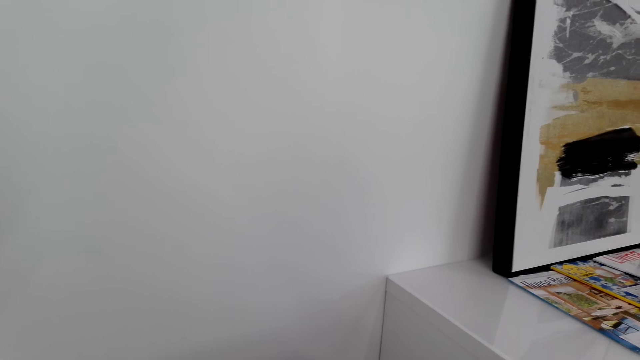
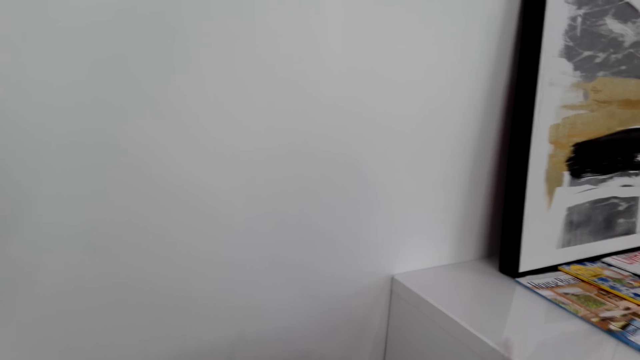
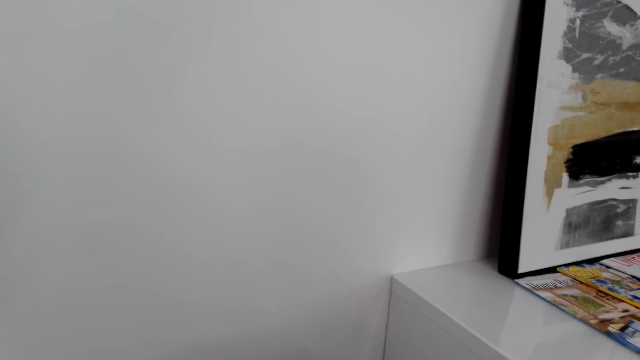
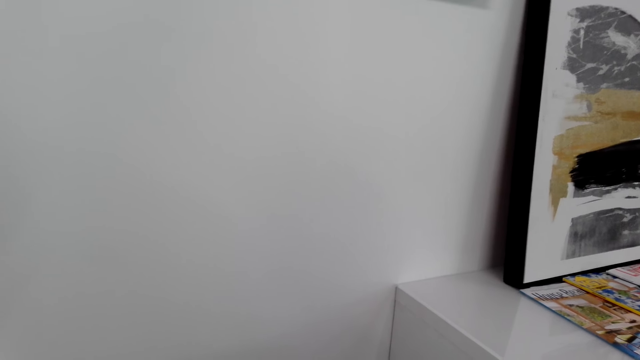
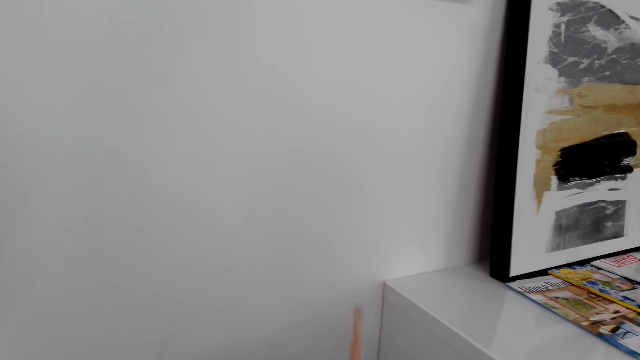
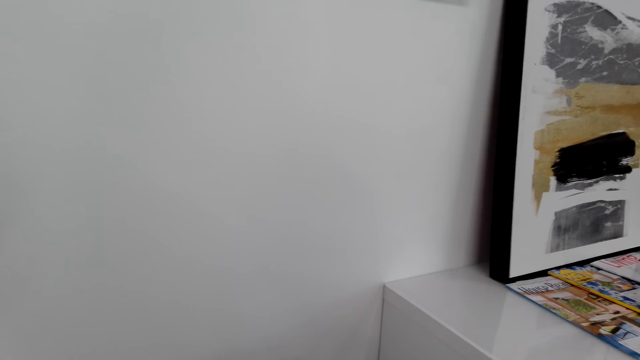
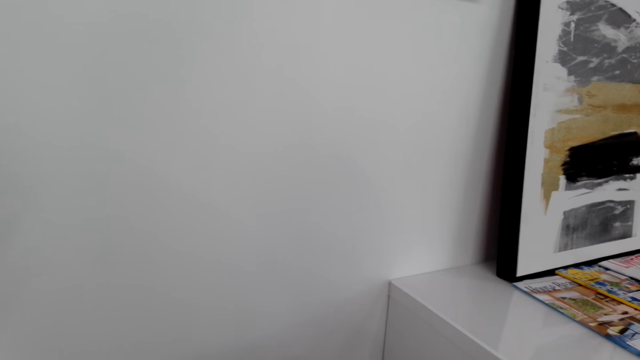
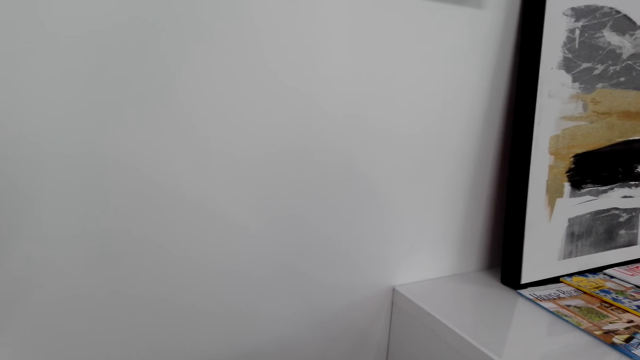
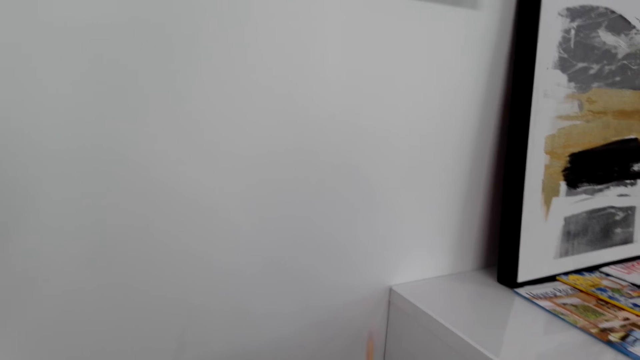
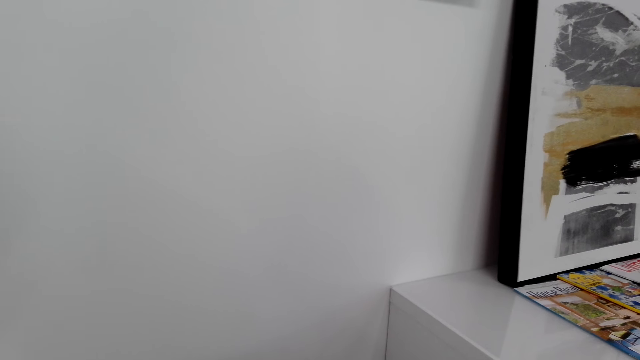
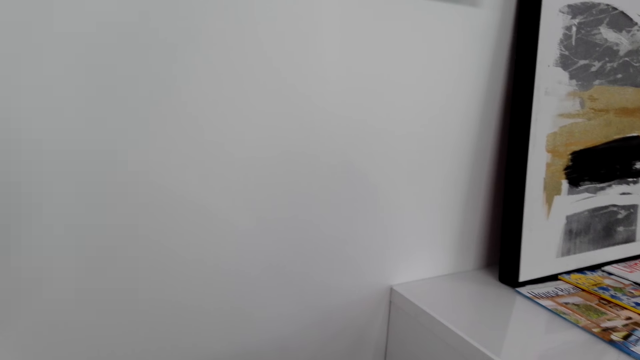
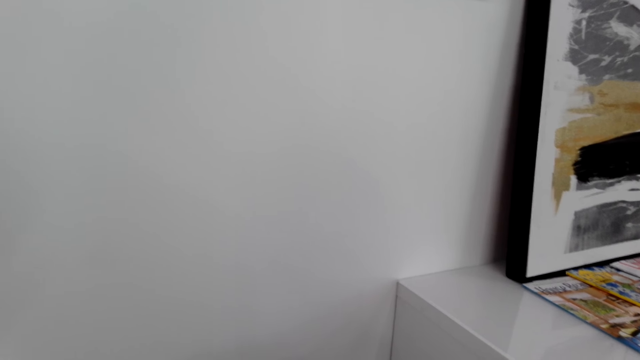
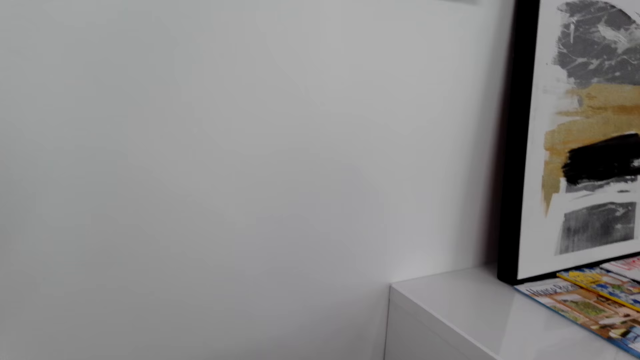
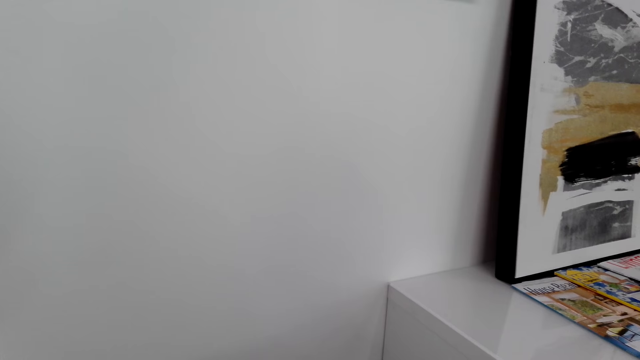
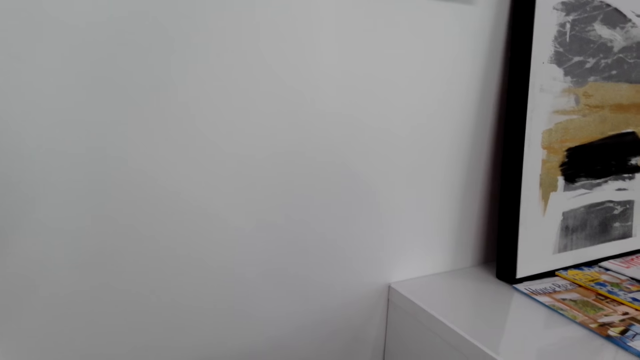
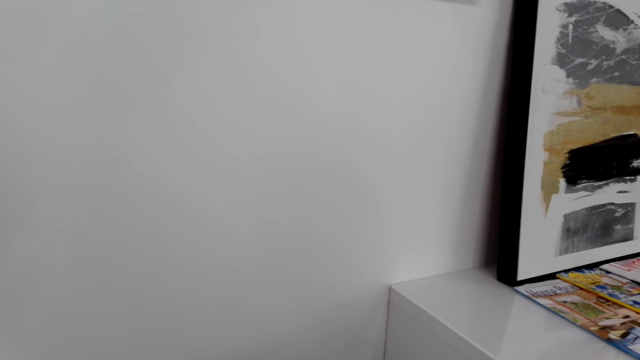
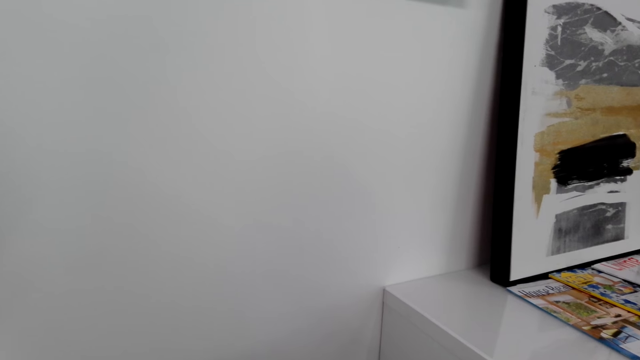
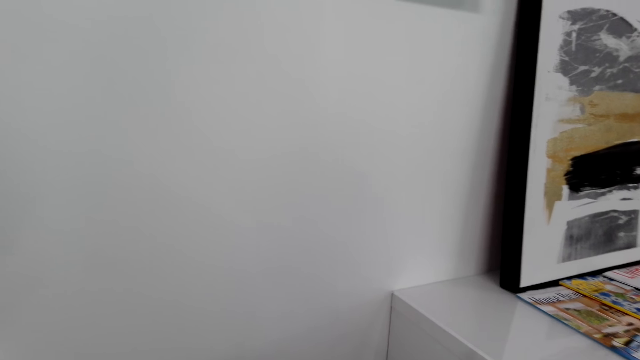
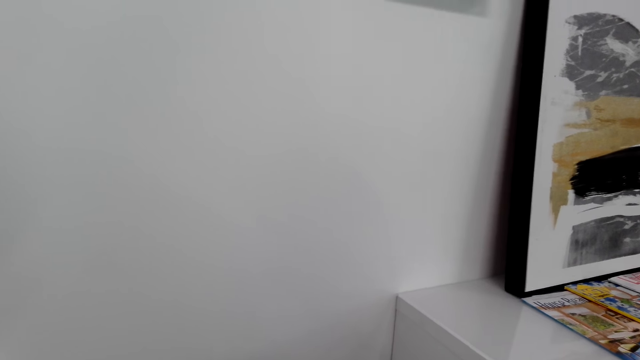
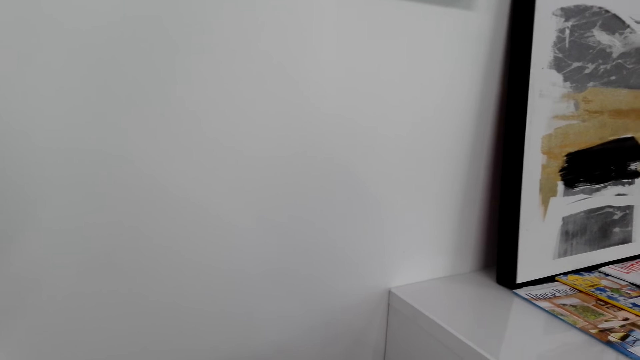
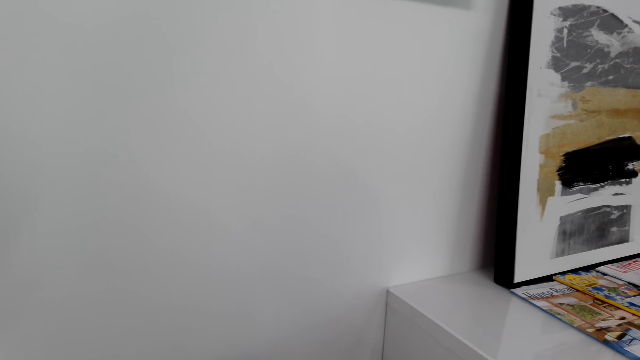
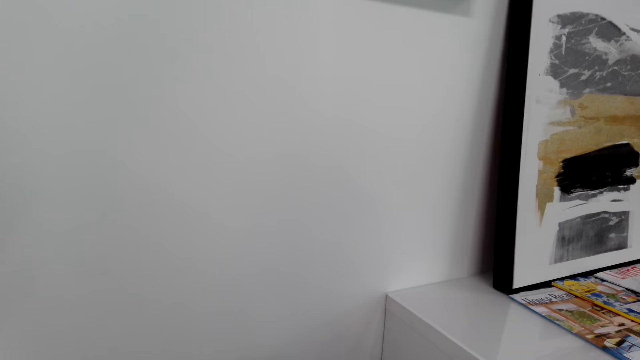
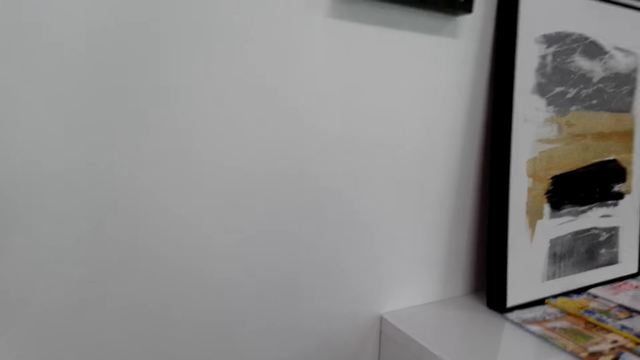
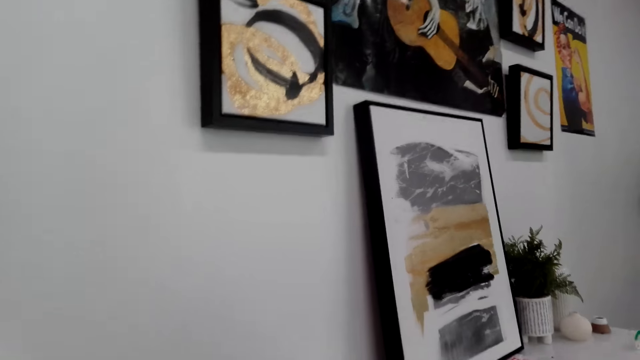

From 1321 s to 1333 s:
The camera wearer plays the drums.

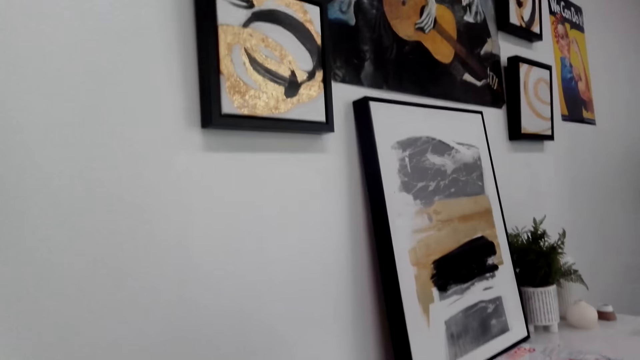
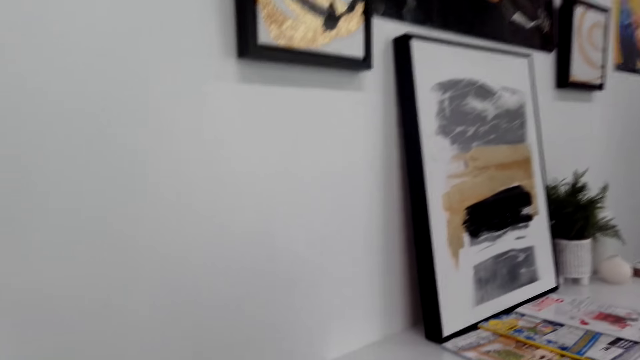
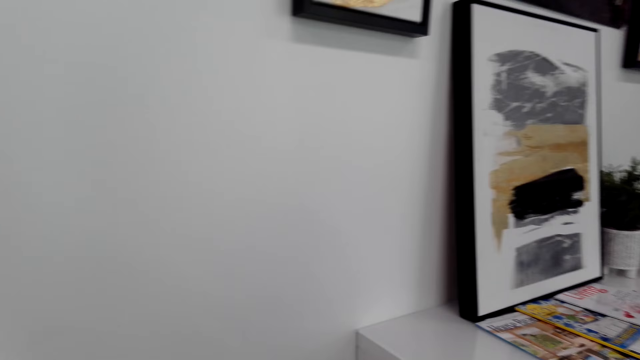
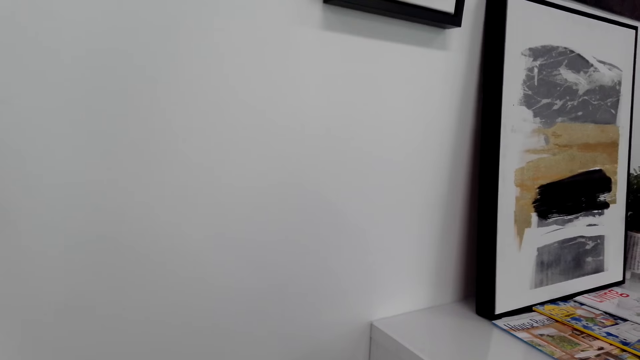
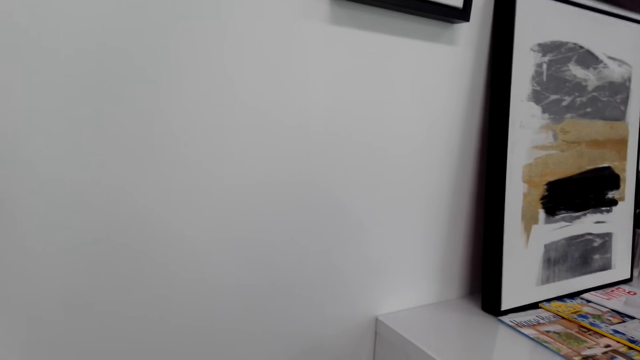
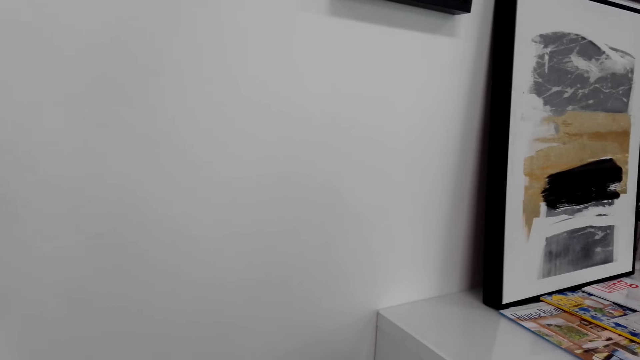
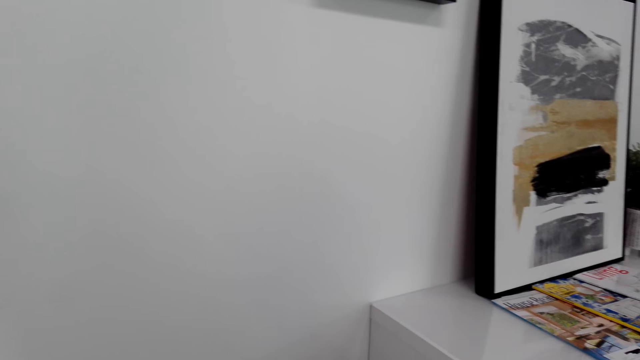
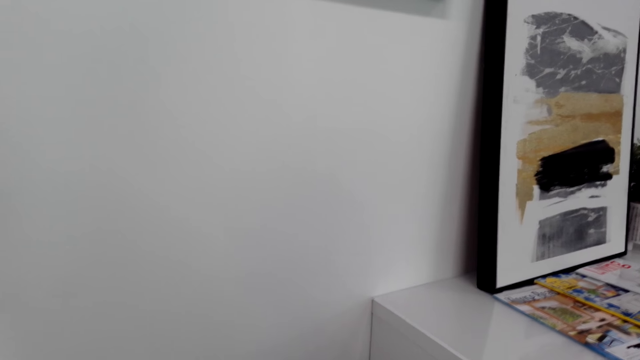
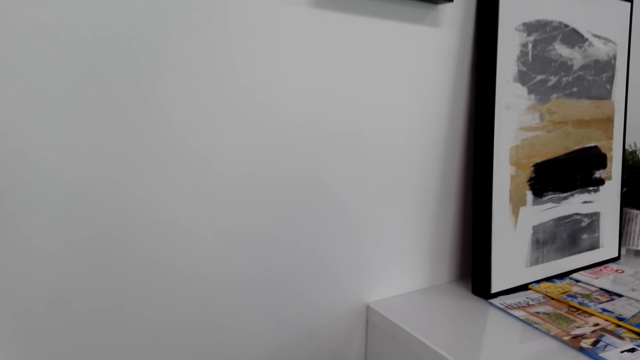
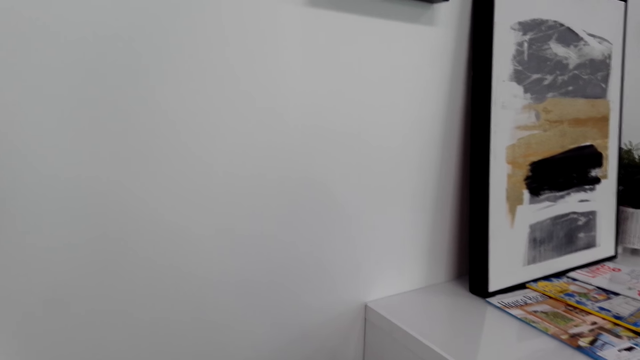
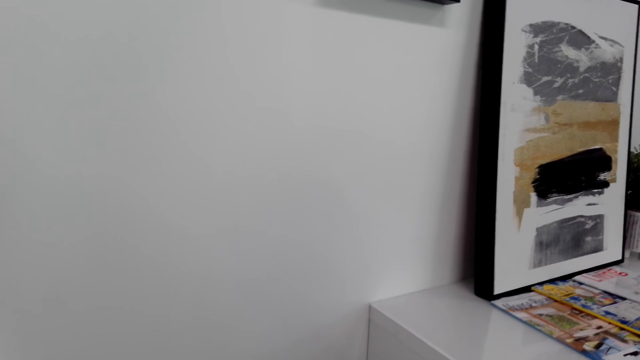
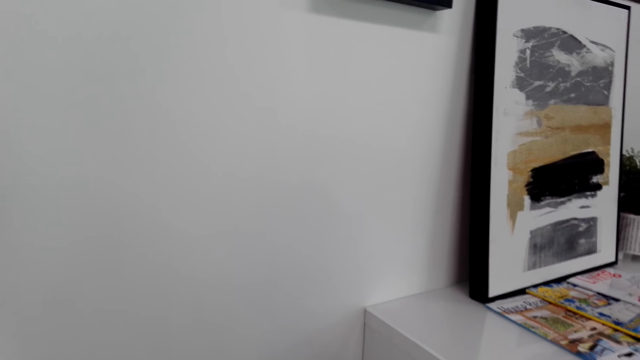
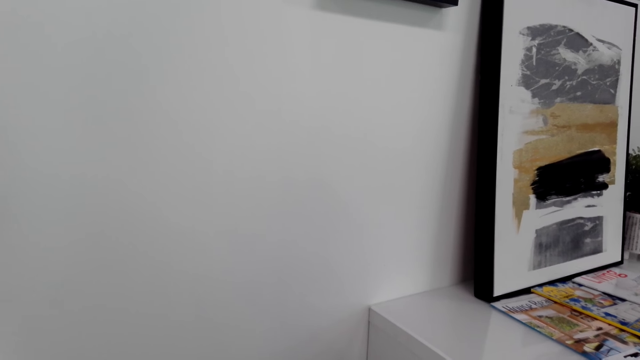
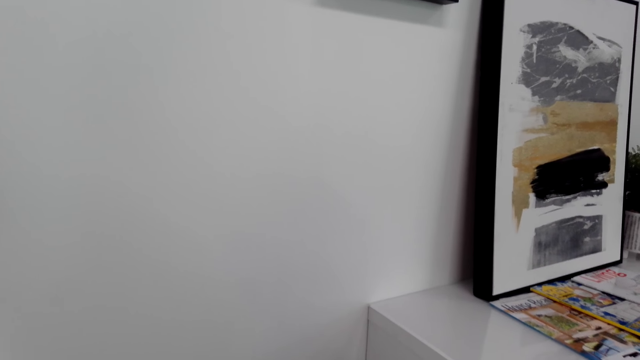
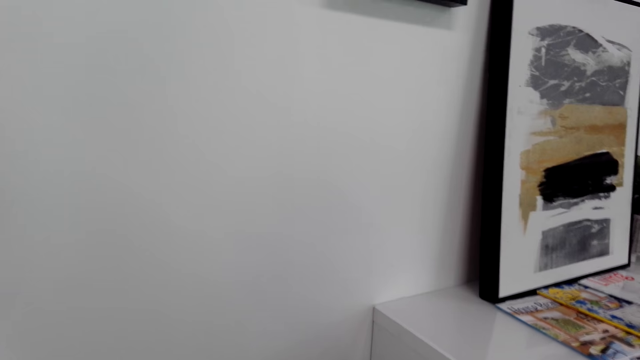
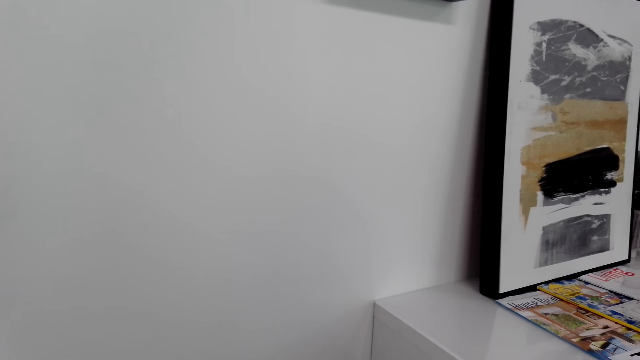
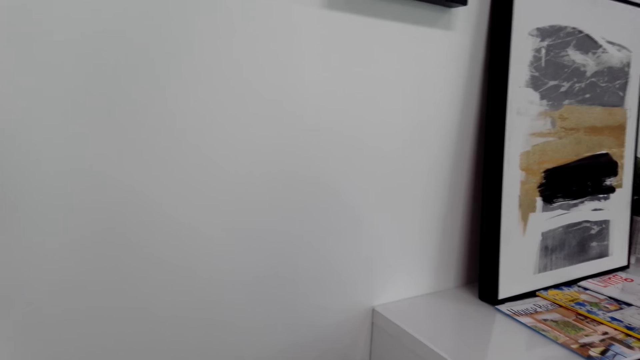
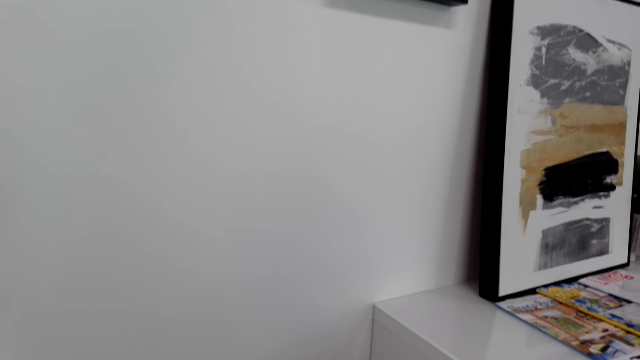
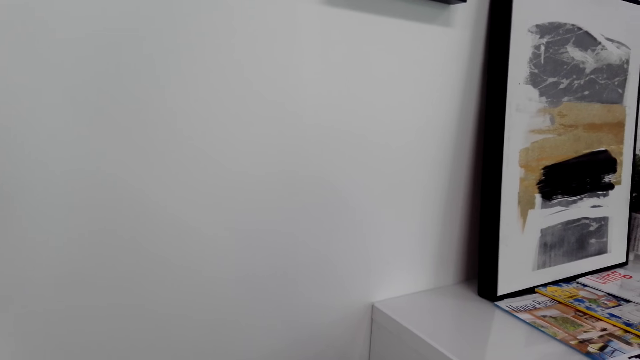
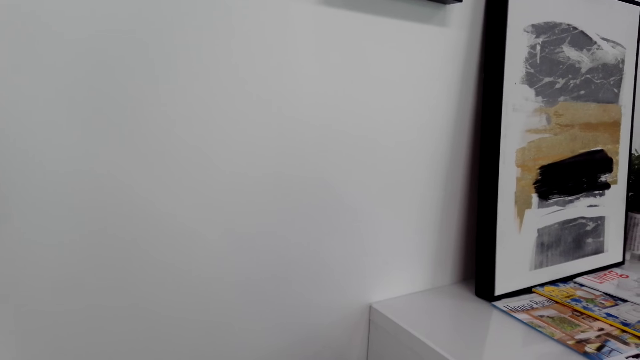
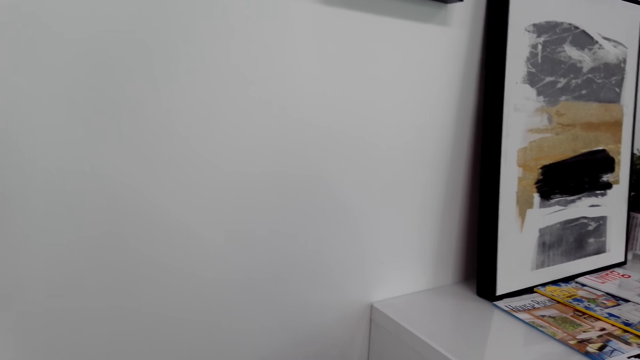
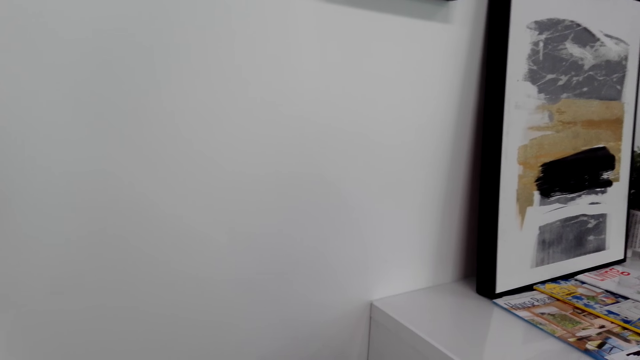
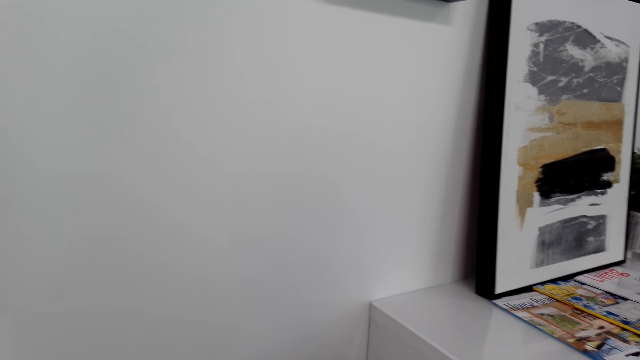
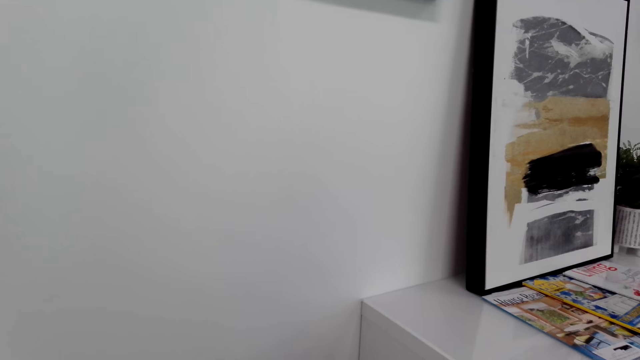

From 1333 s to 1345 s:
The camera wearer plays the drums.
